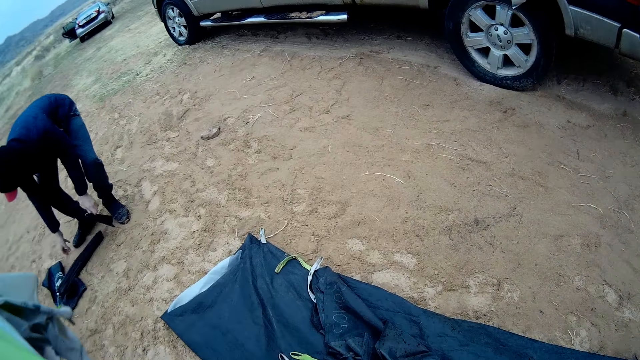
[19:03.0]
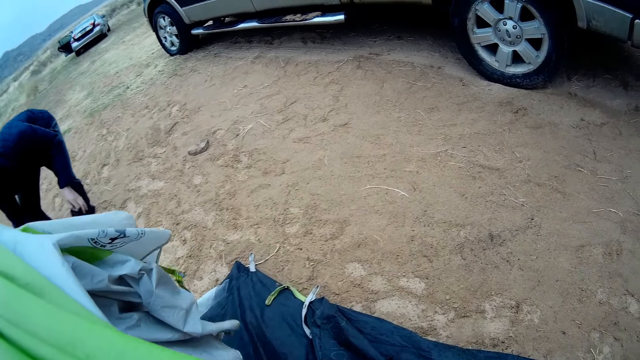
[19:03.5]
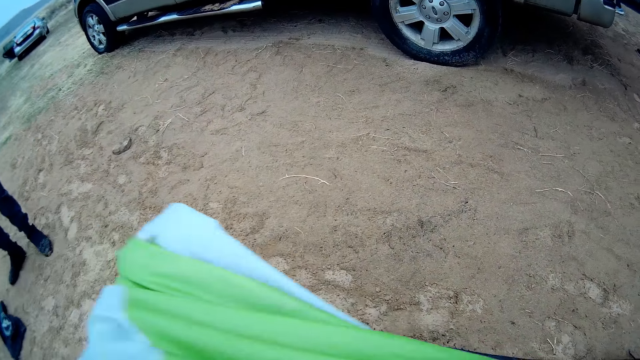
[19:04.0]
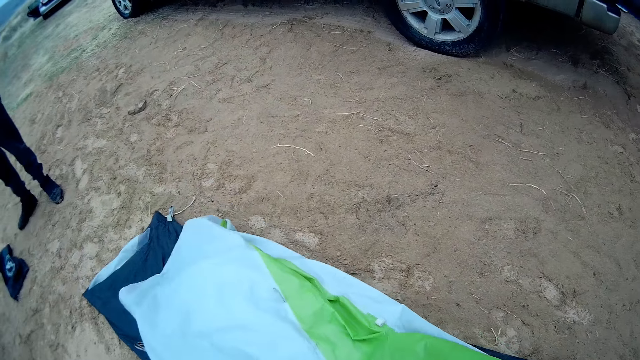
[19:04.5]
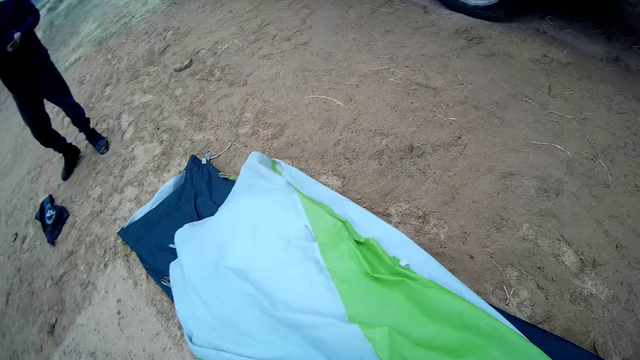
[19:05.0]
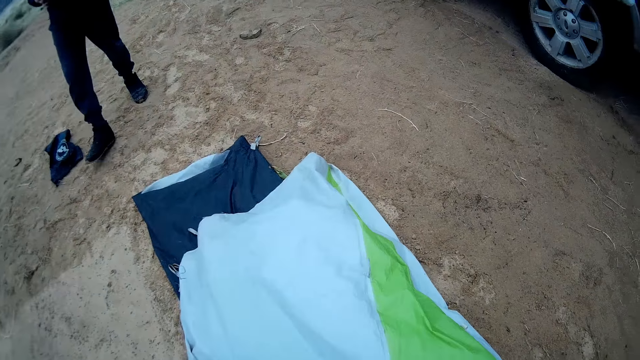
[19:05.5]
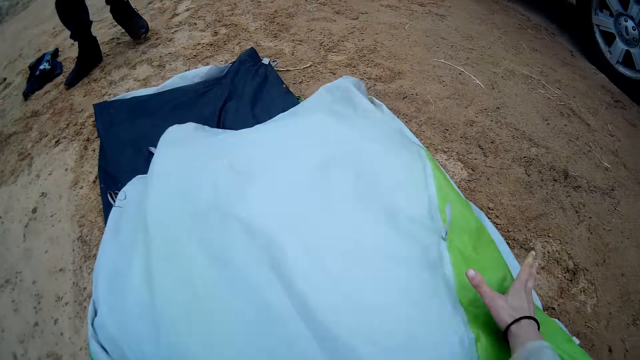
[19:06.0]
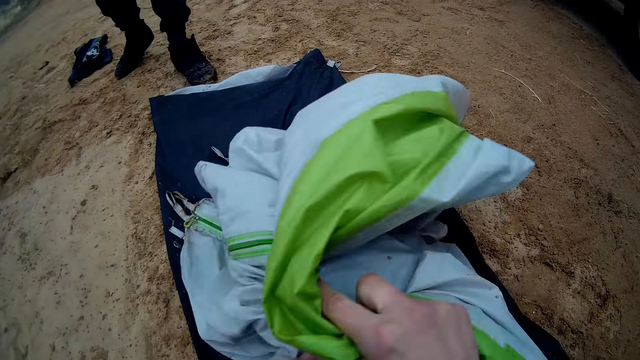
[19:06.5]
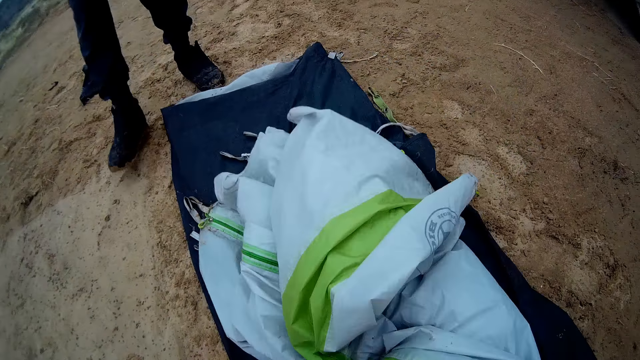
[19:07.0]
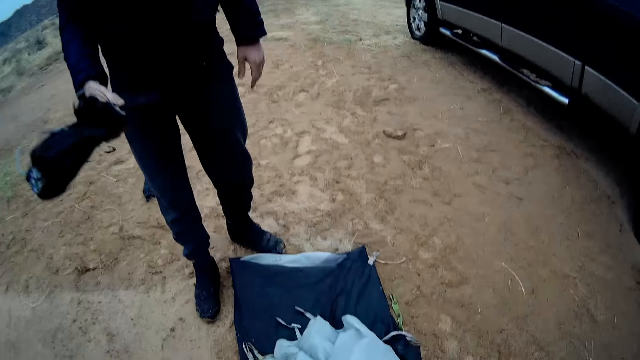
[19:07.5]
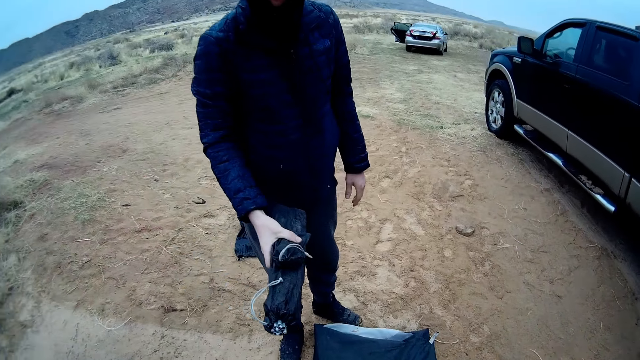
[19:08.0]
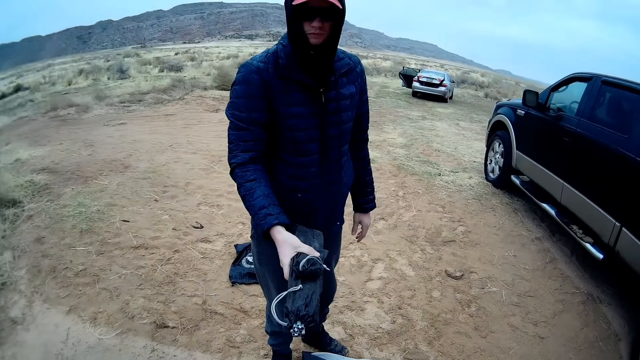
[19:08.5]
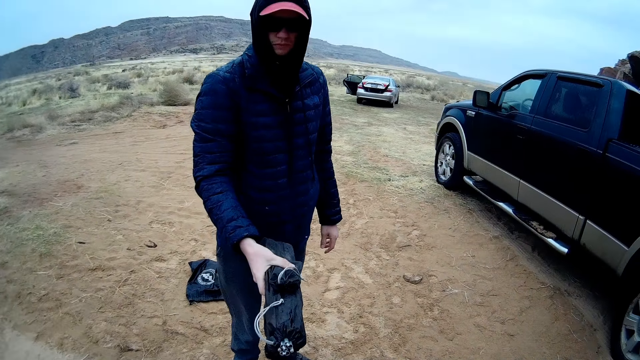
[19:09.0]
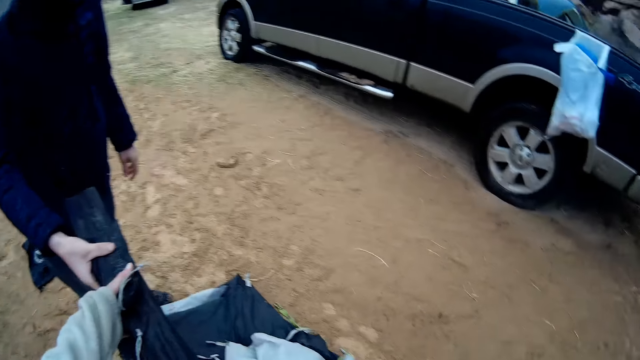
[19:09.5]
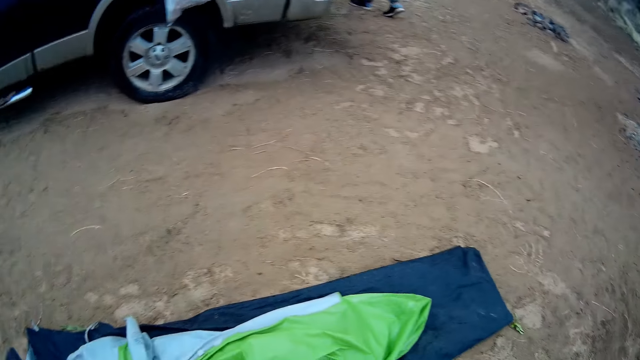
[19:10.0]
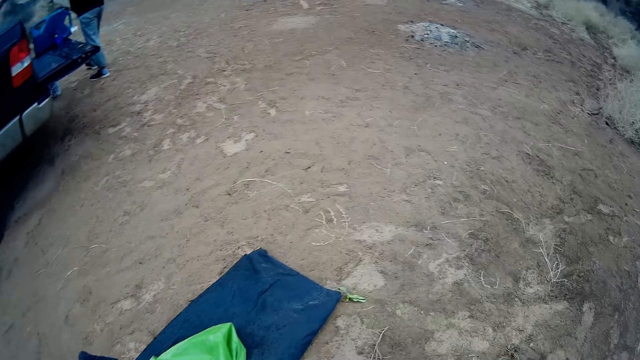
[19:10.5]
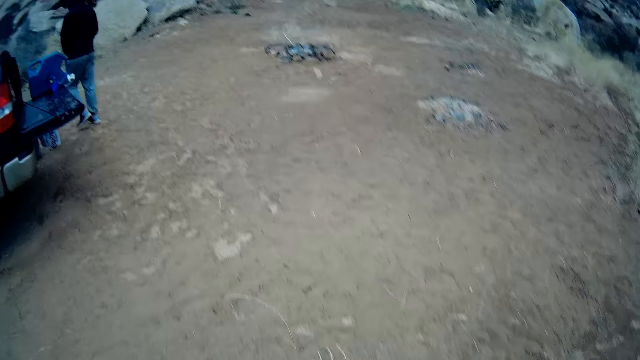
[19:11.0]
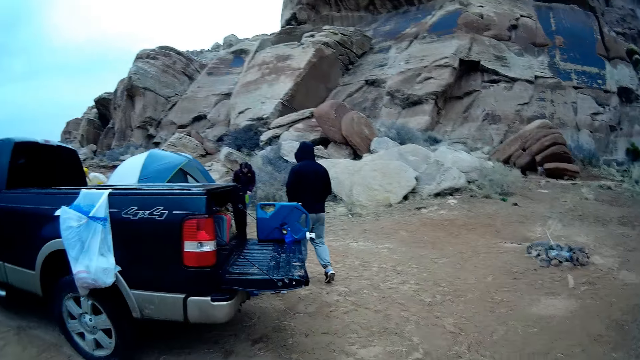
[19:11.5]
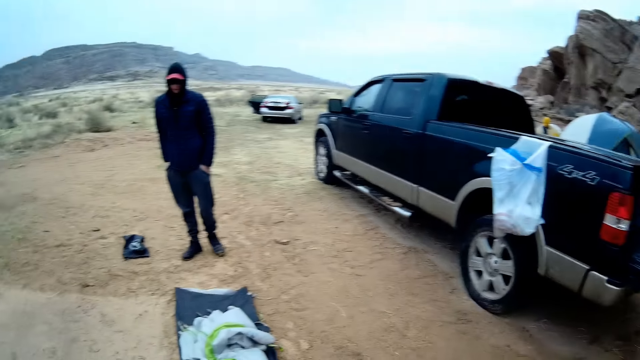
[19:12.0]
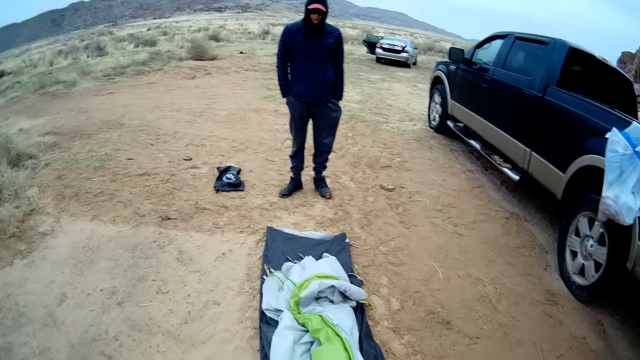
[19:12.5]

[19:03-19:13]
A man picks up the net pole cot cover bag on the ground. The camera wearer places the fabric or carpet on top of the other tent fabric. She looks at the carpet. The man walks towards the camera wearer. The camera wearer folds the fabric with both her hands. She stares at the man. The man looks at the camera wearer. The man hands the bags to the camera wearer. The camera wearer grabs the net pole cot cover bag from the man with the left hand. She stares around. She walks away from the man.

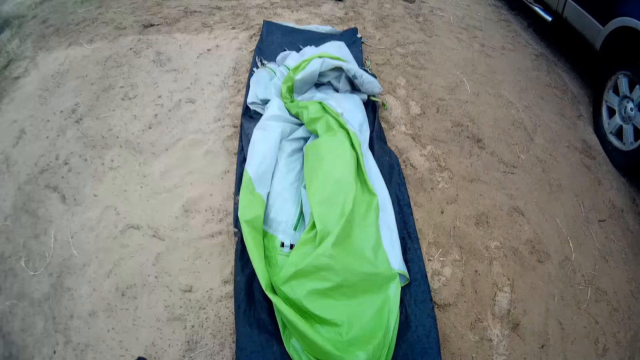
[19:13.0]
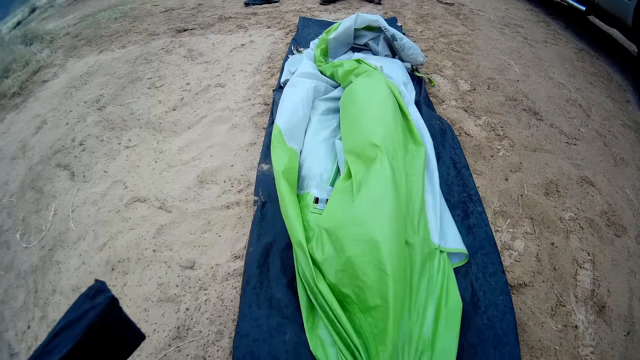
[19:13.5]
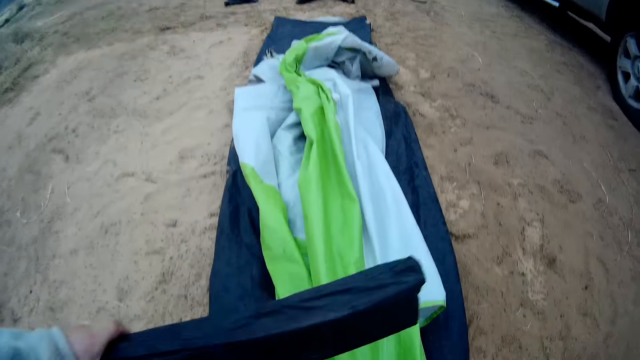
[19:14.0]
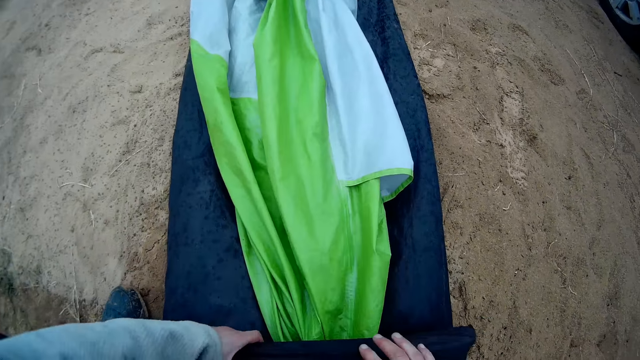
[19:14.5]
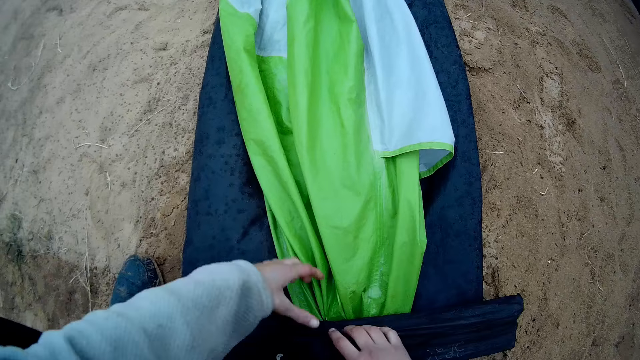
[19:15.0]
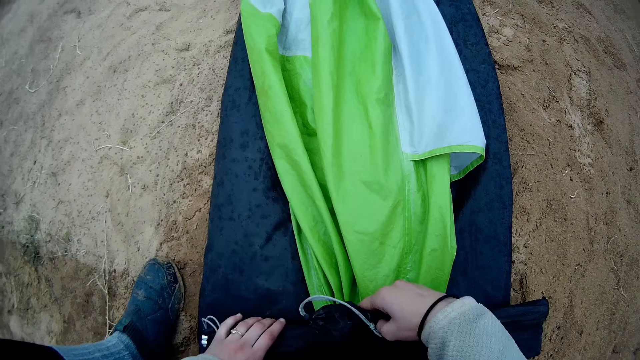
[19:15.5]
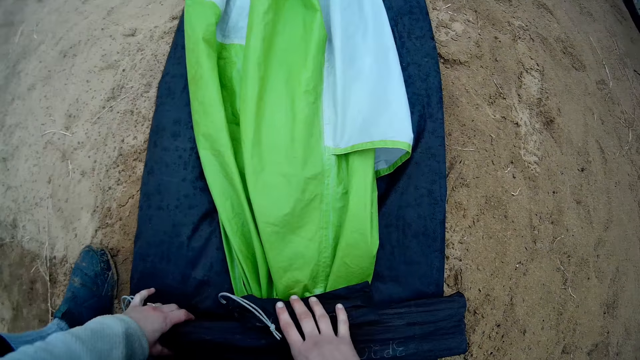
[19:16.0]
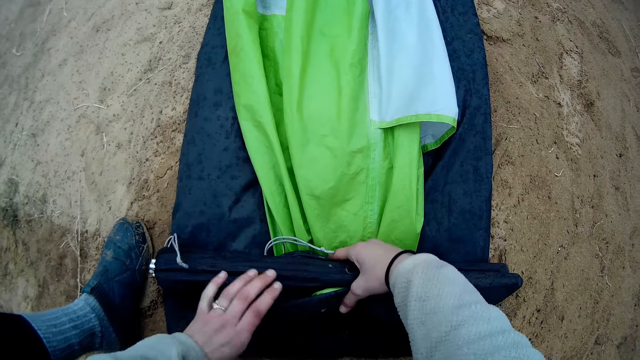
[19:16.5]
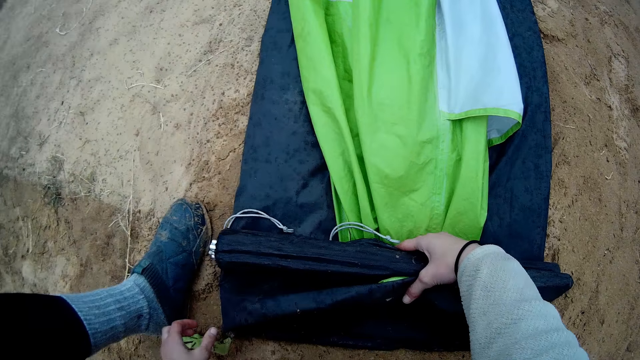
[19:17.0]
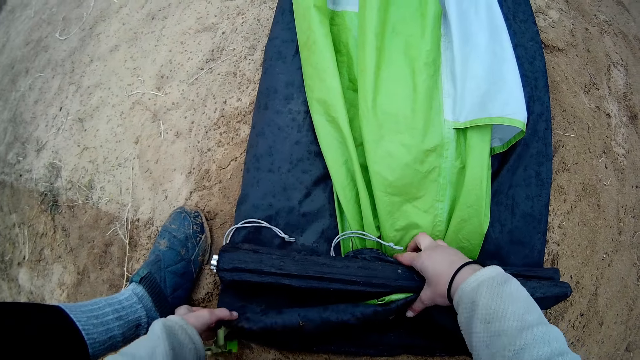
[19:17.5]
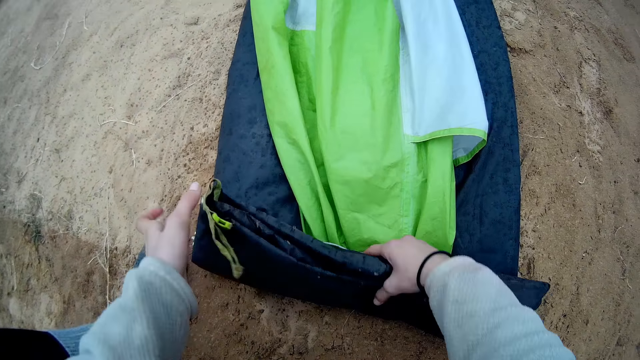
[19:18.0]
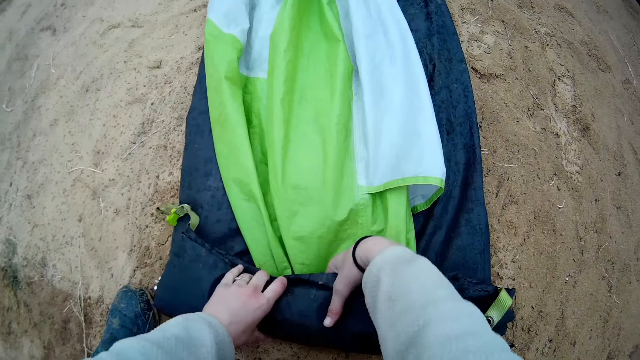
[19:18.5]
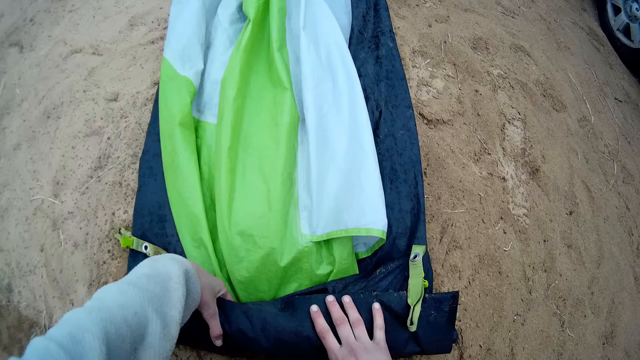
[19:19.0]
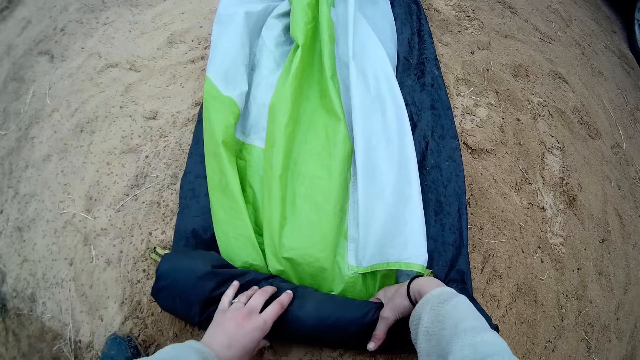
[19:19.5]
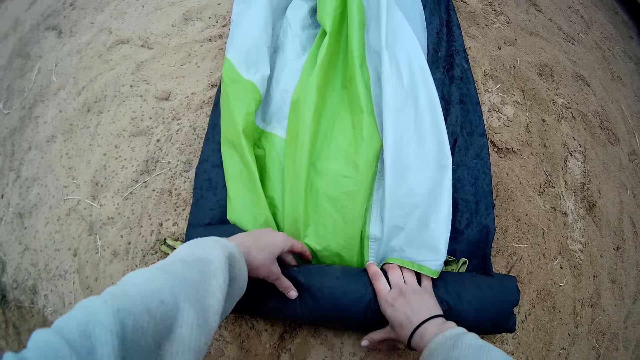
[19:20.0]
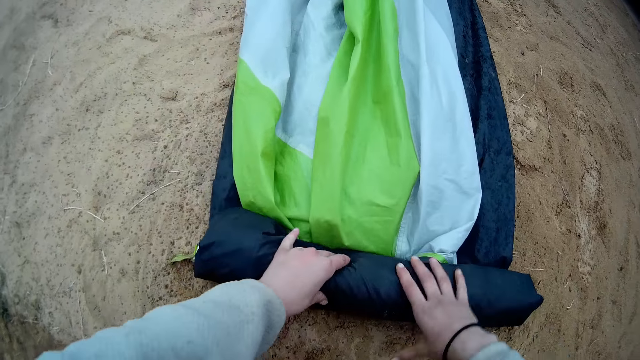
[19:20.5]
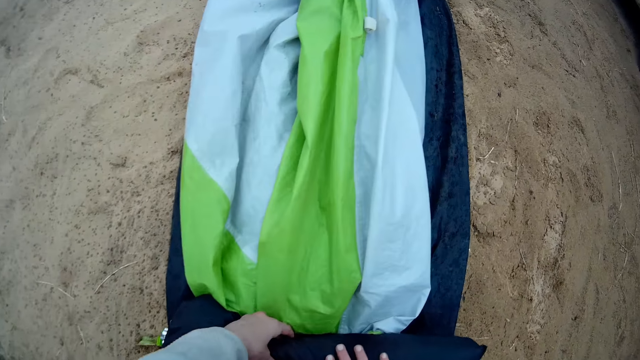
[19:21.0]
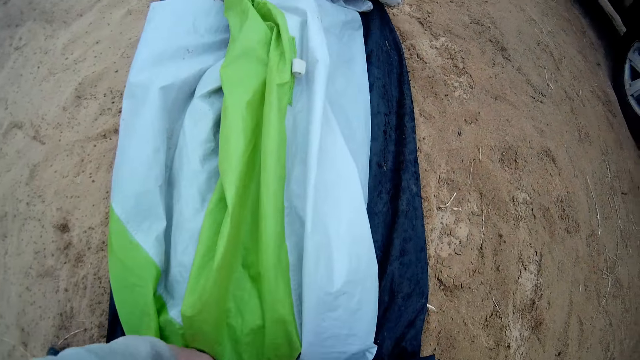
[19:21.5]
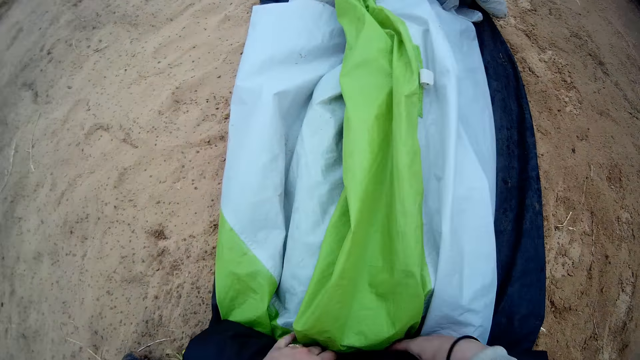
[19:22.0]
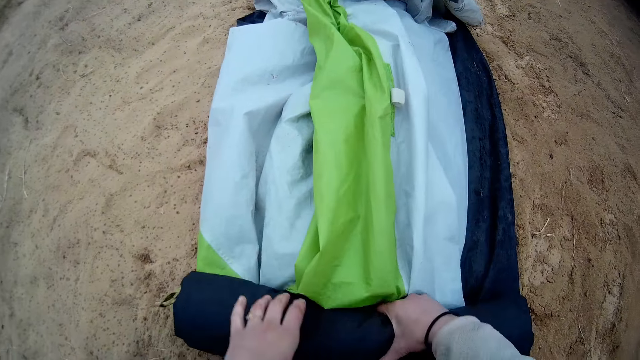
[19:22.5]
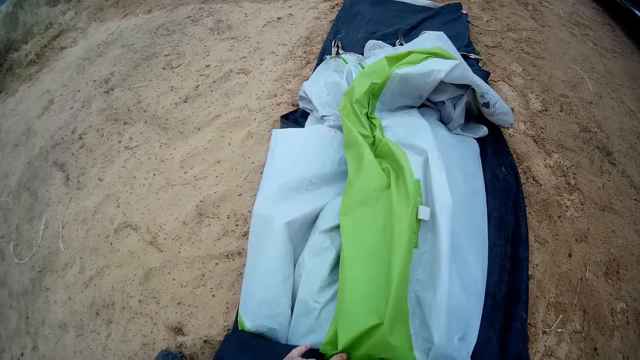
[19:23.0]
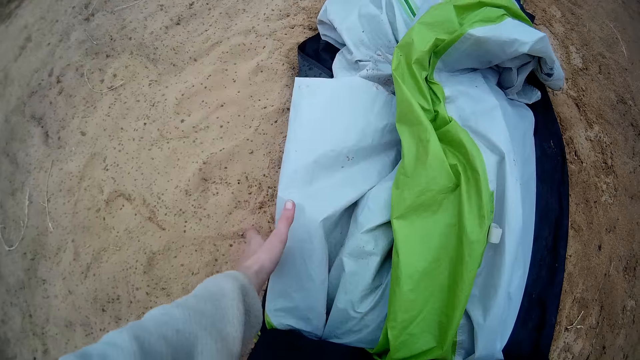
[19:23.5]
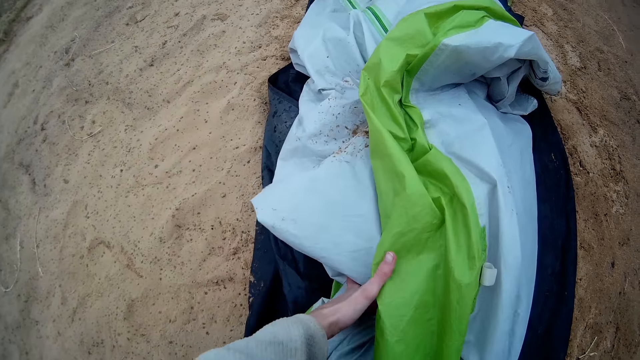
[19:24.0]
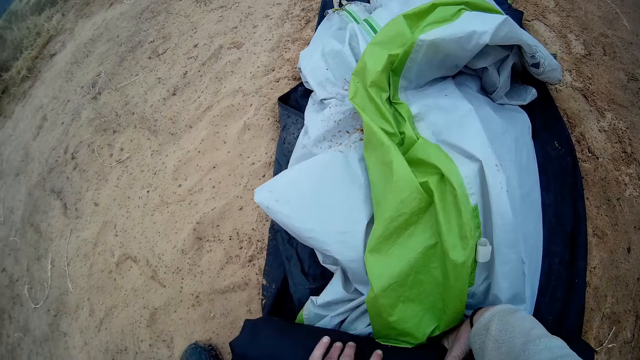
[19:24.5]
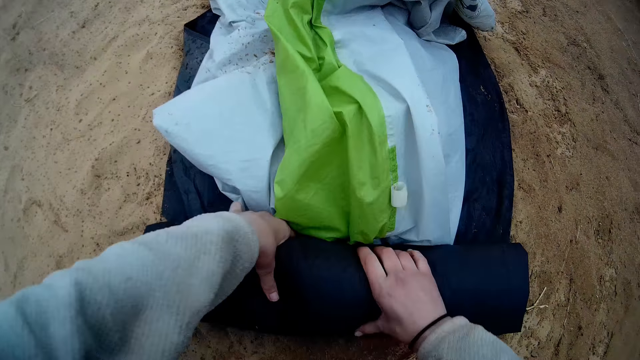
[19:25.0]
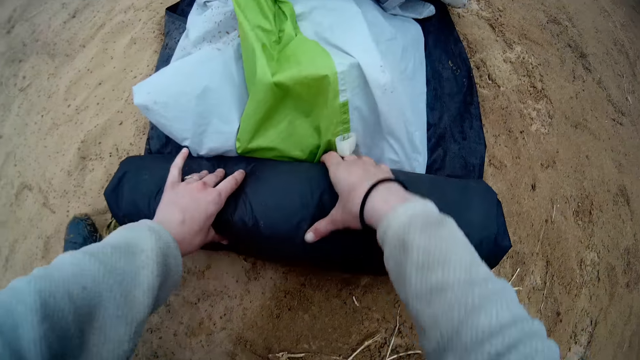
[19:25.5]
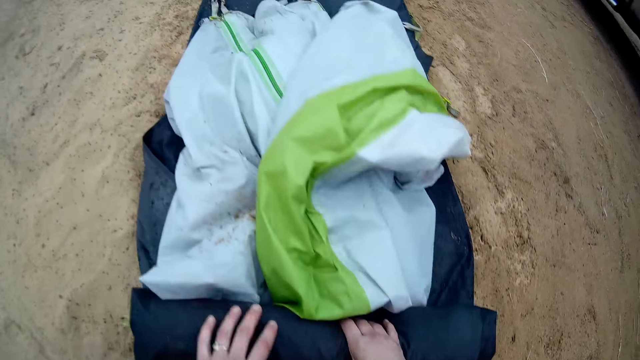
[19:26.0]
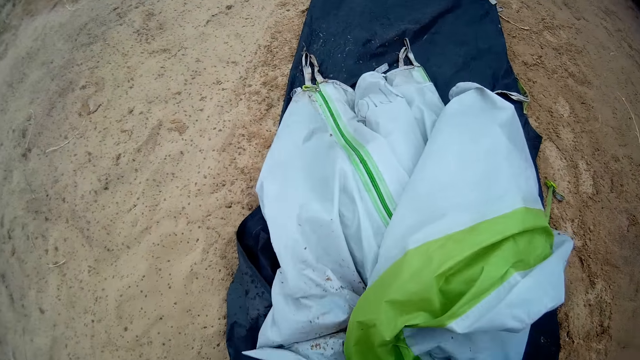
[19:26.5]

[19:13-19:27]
The camera wearer pulls on the tent fabric or carpet with her hand. She grabs the carpet on the ground. She puts the net pole cot cover bag on the carpet with the left hand. She wraps the net pole cot cover bag with the carpet.
